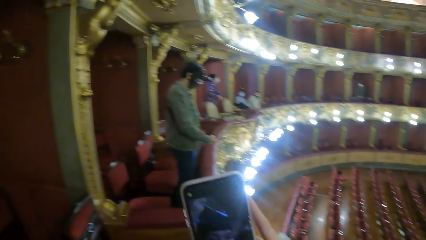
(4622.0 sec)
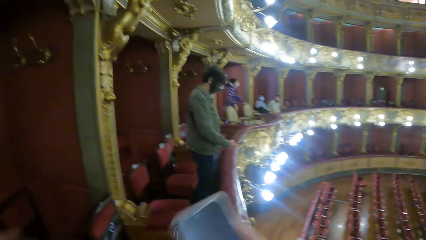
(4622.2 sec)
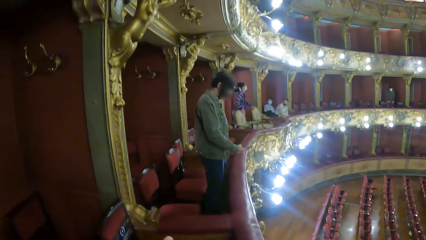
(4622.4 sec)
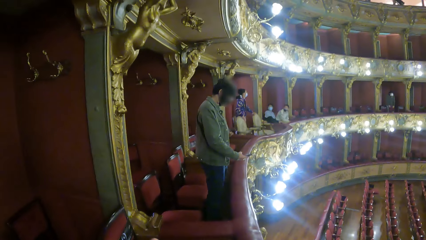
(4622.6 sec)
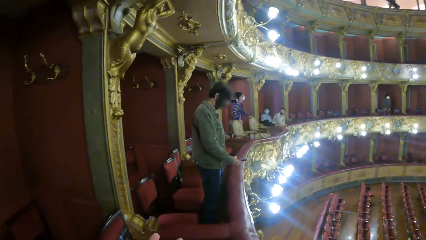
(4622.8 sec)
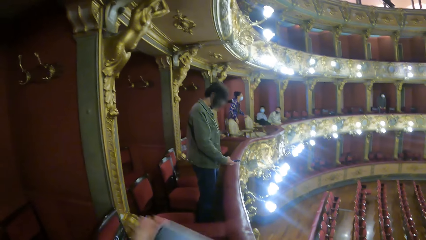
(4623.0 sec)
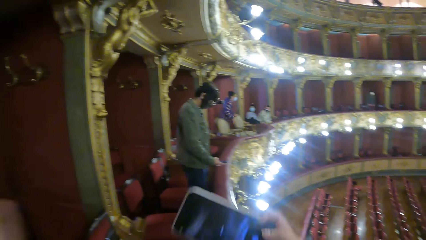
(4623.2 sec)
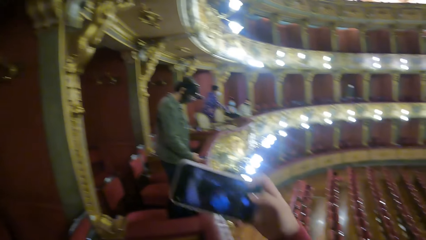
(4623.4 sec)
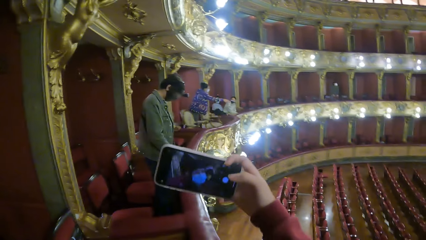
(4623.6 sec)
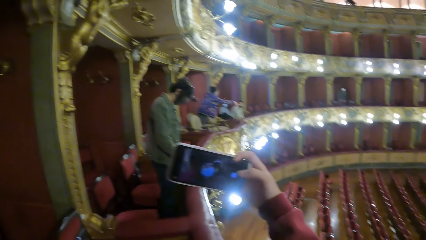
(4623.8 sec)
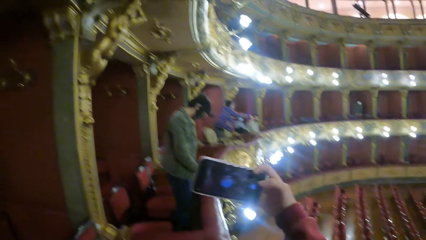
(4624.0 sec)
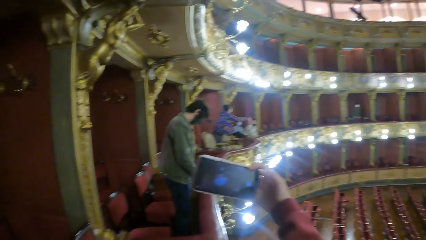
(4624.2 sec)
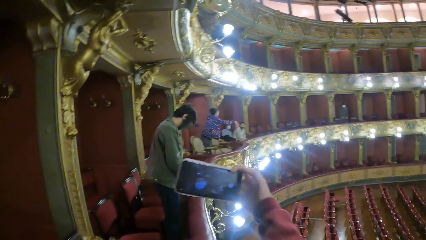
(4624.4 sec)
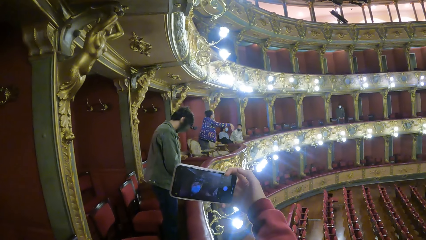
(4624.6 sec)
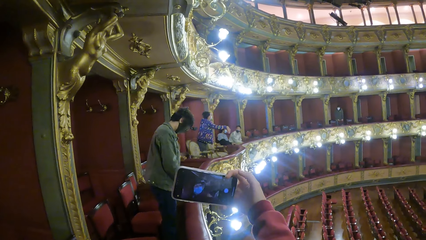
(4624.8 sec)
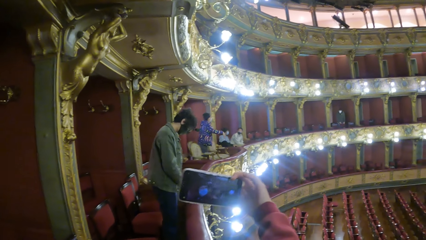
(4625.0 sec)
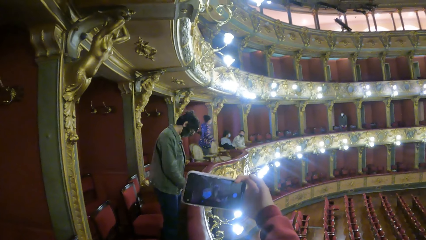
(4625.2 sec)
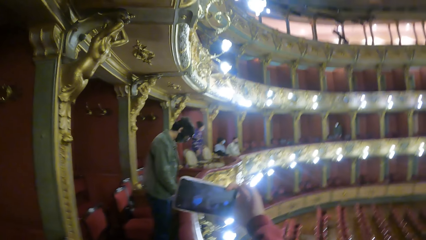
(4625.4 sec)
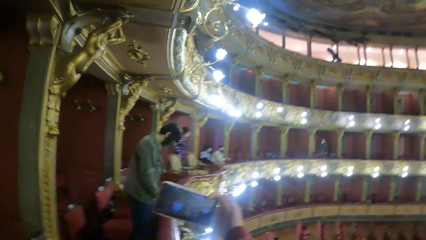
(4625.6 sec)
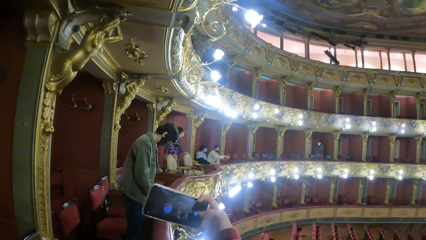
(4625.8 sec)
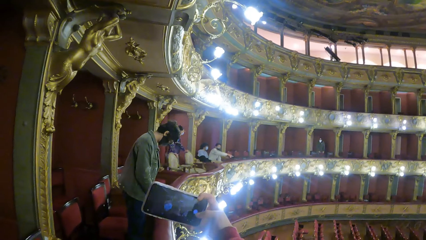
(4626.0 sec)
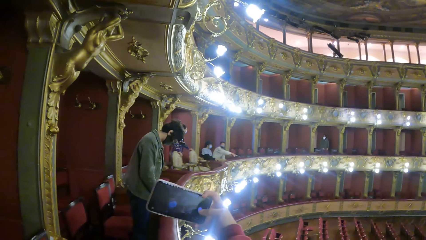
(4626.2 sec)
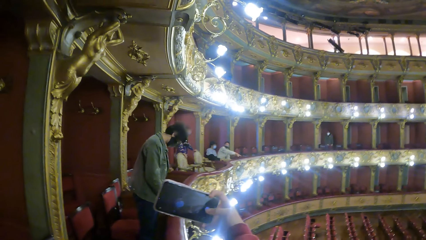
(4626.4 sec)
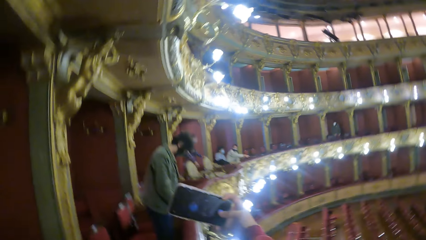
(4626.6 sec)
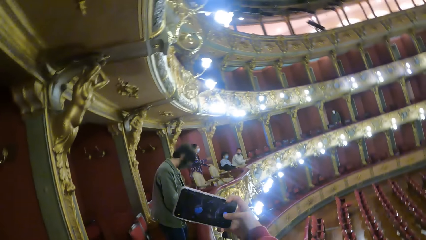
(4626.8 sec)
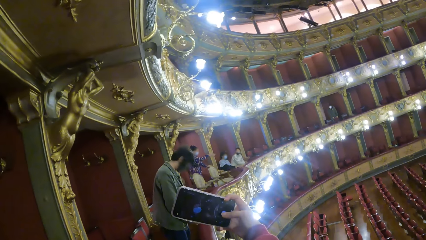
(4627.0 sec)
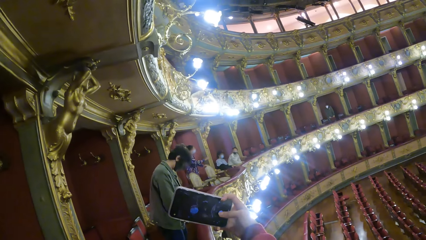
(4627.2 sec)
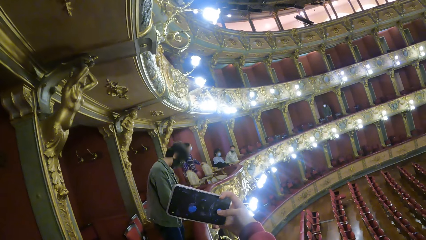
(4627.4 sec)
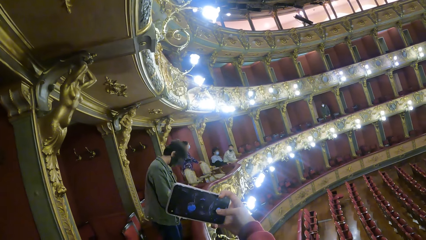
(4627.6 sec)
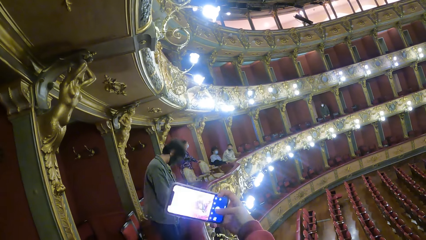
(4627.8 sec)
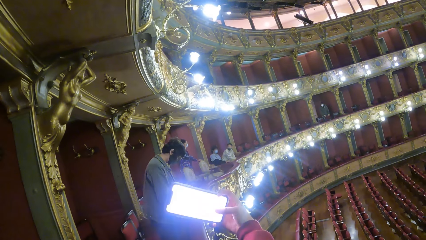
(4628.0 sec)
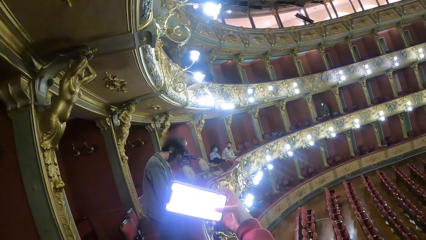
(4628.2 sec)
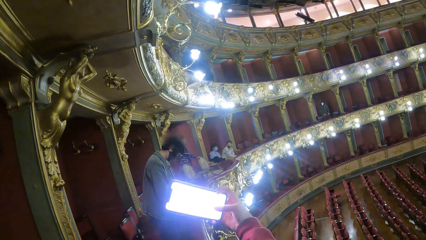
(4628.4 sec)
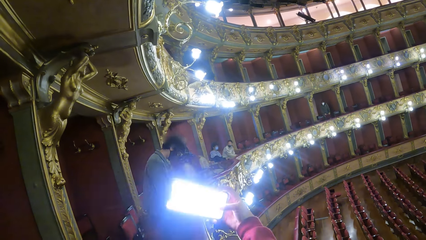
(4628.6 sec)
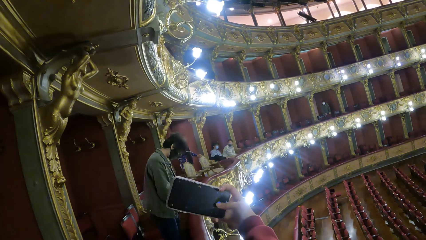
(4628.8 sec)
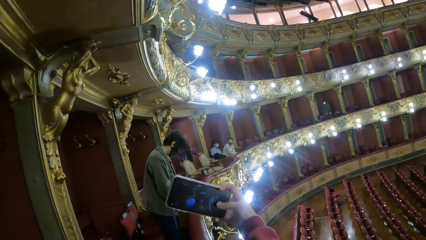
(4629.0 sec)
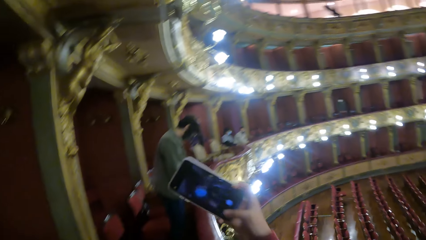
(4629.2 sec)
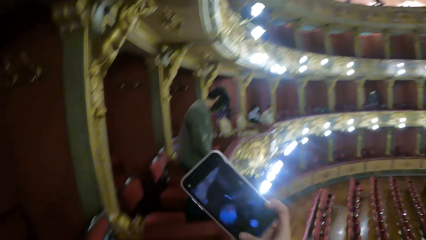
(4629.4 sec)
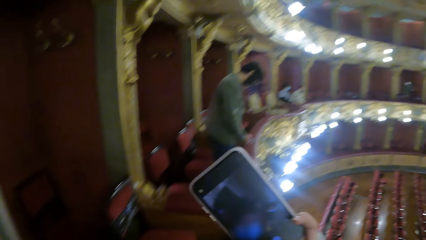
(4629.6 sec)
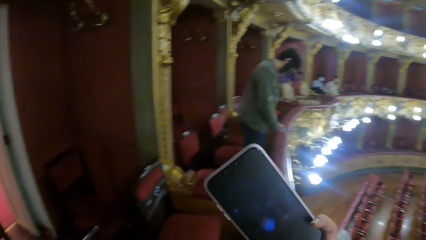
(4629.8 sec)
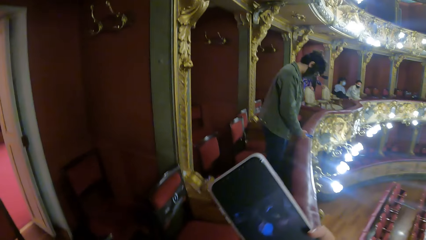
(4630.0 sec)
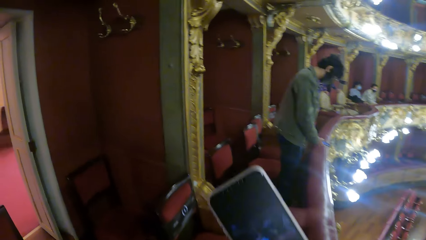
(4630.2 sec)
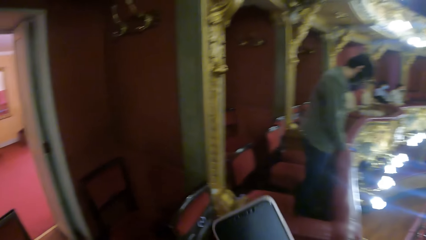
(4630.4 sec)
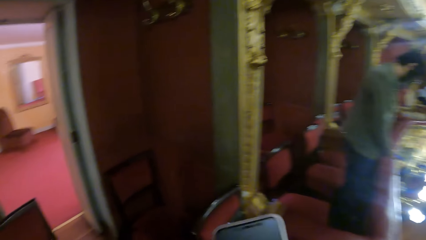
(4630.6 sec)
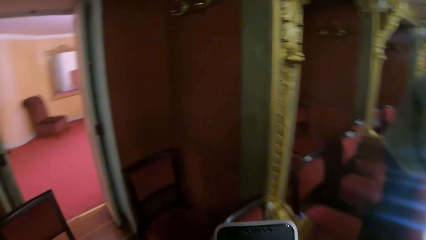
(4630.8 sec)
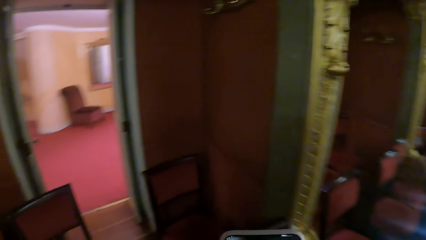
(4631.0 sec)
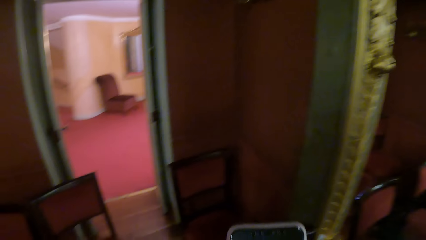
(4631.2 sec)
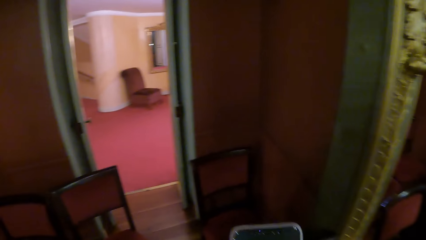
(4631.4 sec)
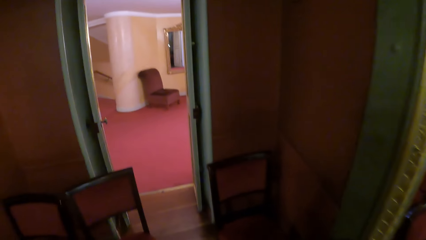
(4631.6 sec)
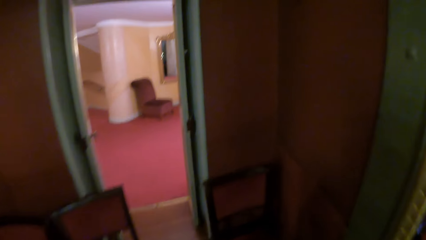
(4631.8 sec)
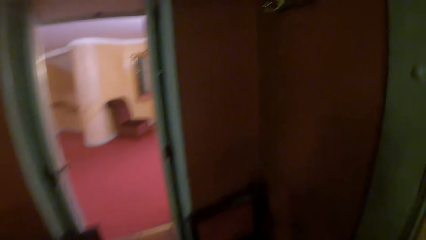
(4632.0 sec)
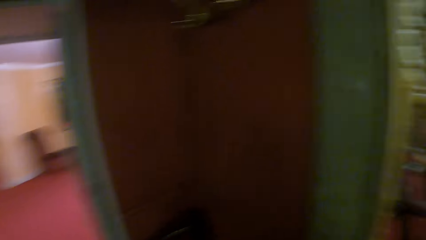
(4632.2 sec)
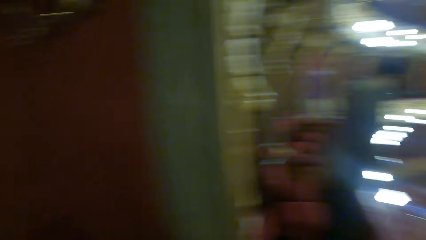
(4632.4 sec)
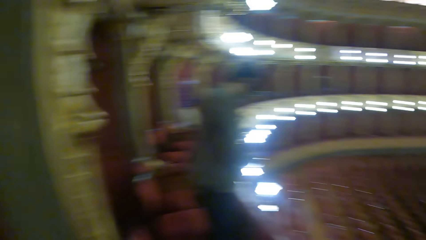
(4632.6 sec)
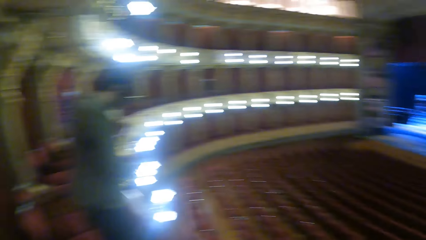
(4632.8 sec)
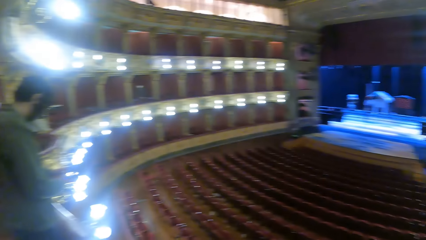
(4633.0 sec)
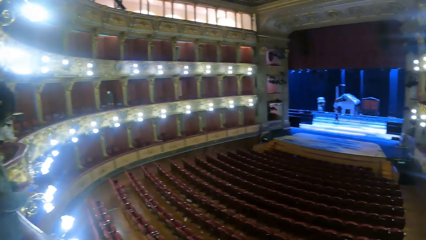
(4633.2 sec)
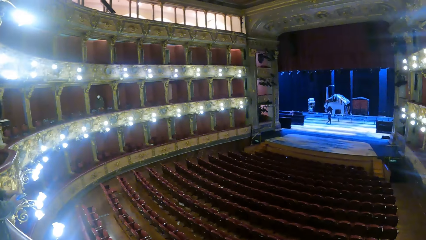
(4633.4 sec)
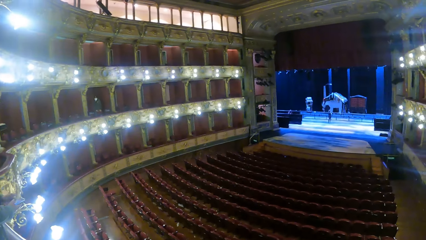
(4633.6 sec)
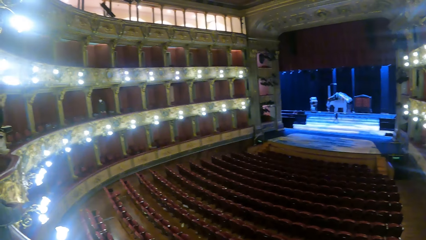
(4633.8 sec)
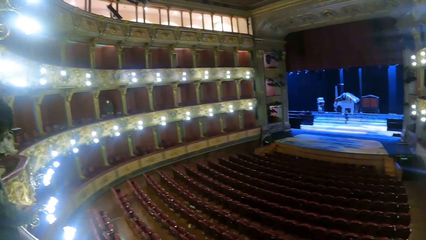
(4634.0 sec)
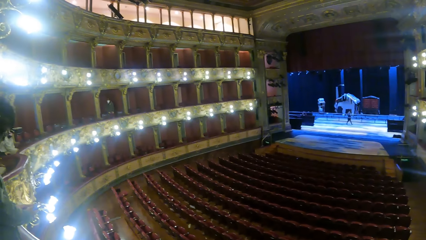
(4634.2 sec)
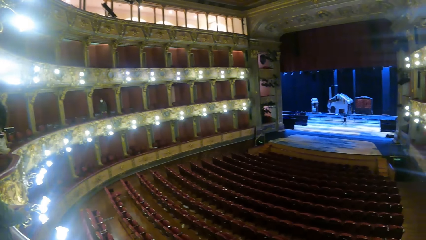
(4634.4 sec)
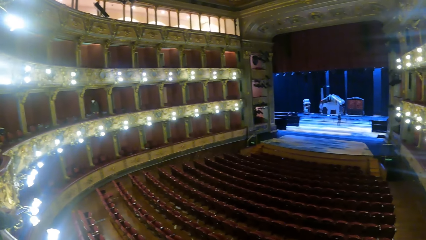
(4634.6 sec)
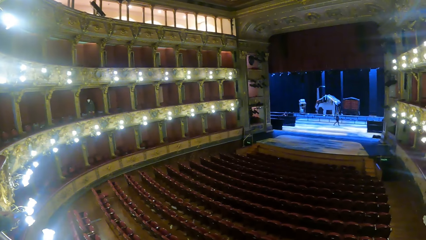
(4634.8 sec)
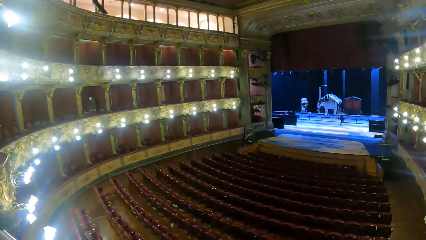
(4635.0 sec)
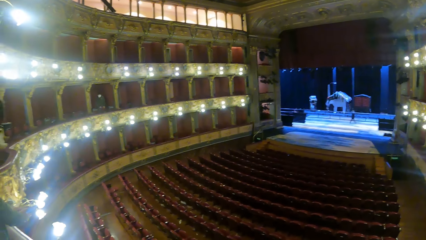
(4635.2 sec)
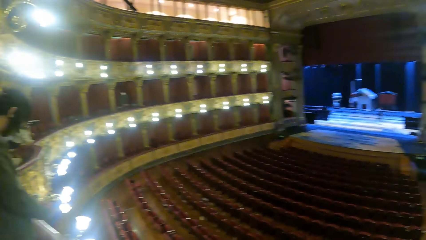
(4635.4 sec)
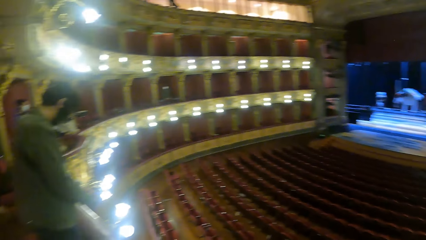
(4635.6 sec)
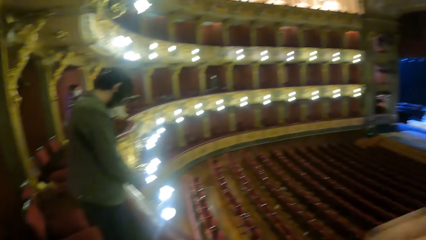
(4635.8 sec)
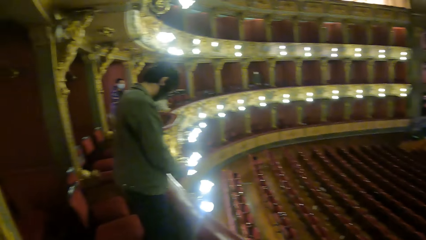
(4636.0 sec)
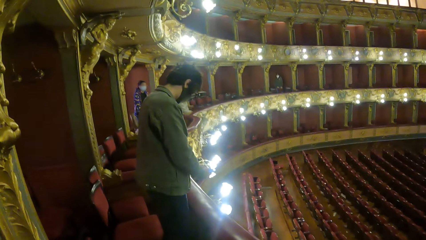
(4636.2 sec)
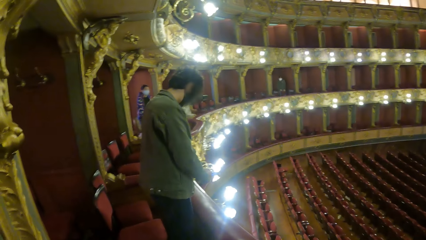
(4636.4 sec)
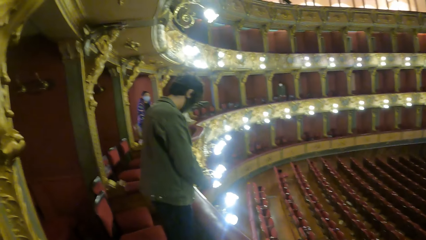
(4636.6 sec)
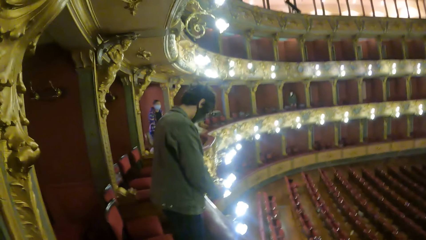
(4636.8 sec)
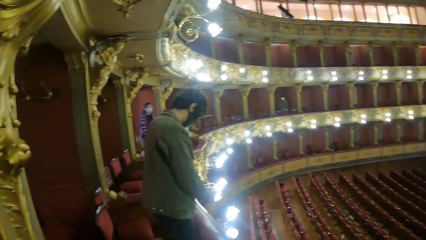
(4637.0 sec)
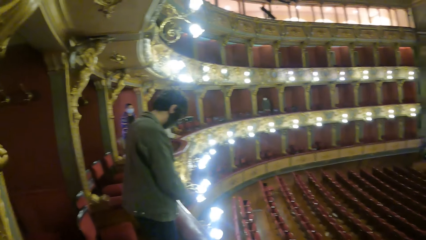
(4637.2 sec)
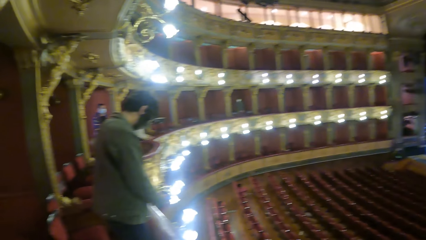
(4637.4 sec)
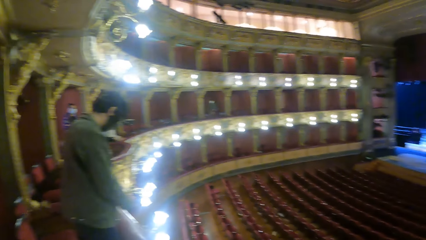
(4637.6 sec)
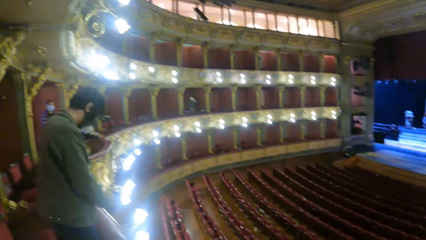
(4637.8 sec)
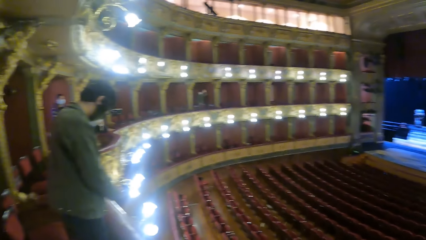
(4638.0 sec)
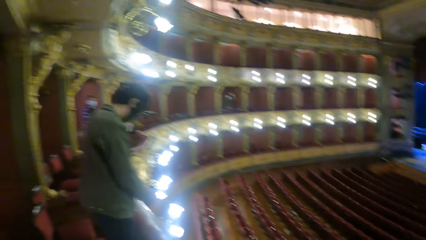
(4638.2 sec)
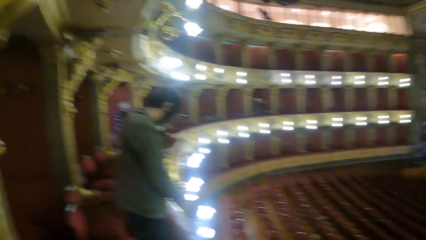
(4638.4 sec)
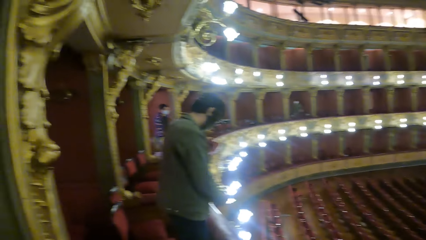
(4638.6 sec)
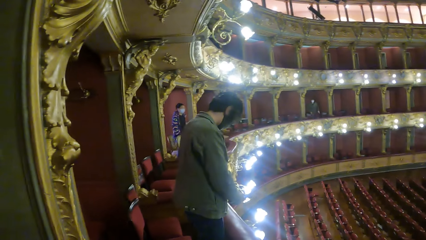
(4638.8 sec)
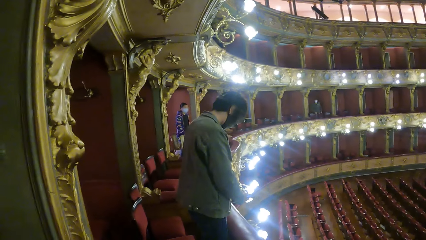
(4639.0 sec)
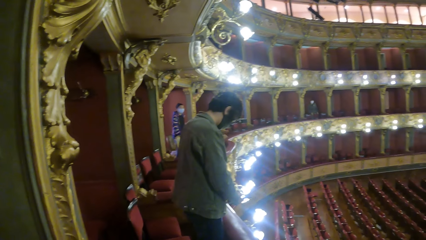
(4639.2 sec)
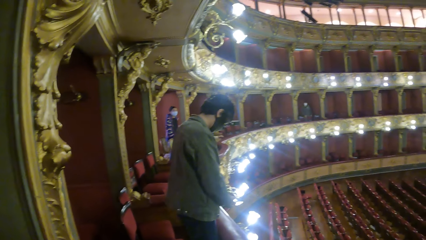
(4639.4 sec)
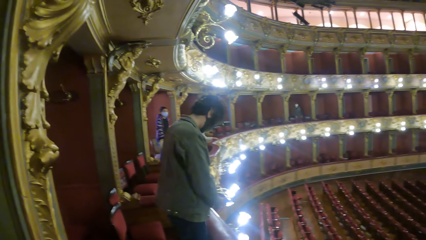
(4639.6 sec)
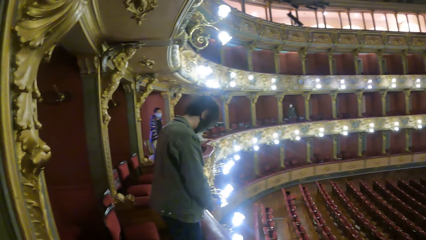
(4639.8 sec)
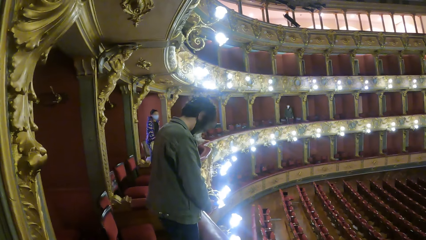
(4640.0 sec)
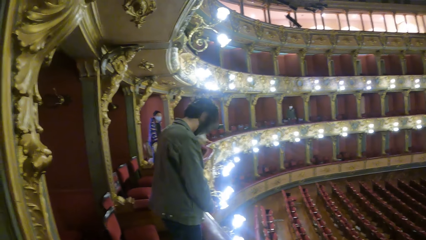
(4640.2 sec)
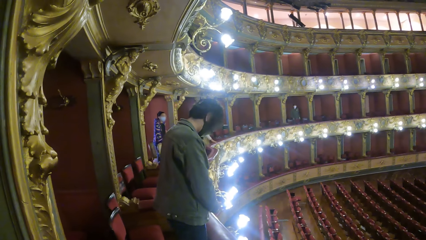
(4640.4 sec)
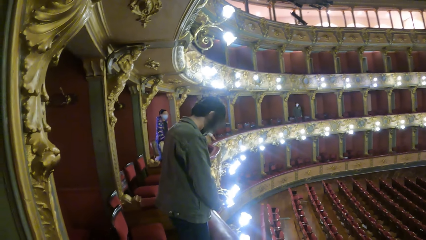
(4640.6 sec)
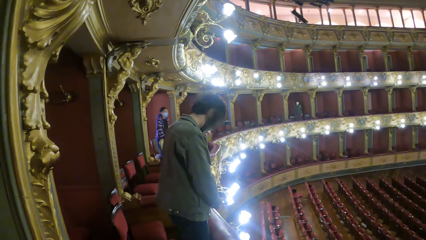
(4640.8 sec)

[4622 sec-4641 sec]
The camera wearer adjusts the phone to the side with both hands. She lifts the phone with her right hand. She poses for a selfie with a man. She presses the phone with her right hand. She takes a selfie together with the man. She moves the phone with her right hand. She looks at the picture in her phone. She walks towards the exit of the theater. She turns around. She looks around.
